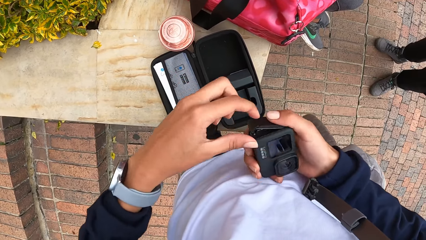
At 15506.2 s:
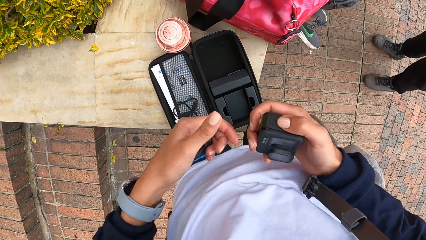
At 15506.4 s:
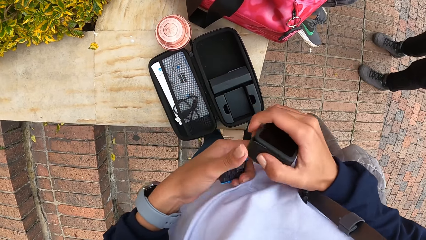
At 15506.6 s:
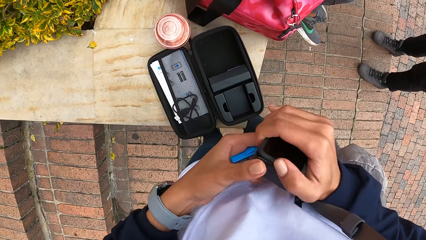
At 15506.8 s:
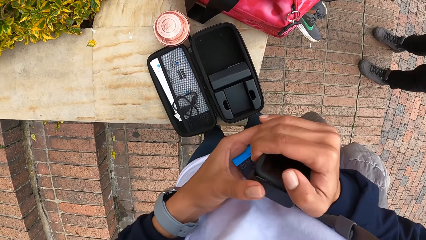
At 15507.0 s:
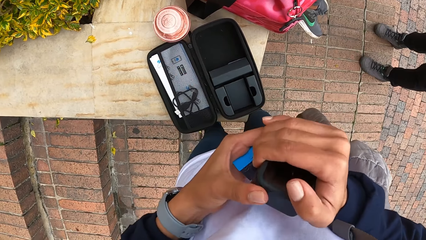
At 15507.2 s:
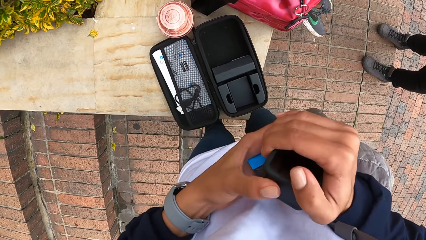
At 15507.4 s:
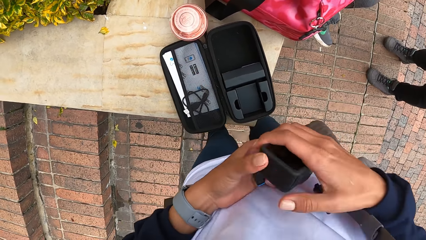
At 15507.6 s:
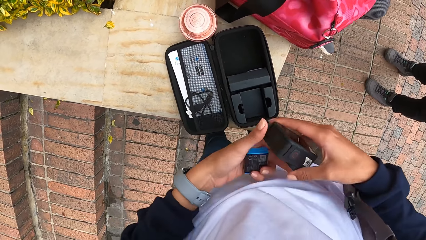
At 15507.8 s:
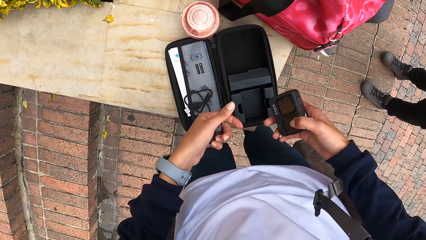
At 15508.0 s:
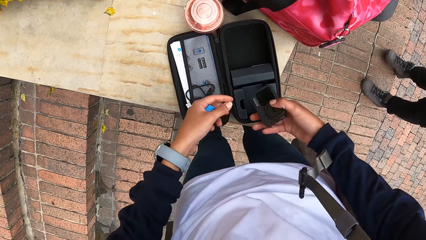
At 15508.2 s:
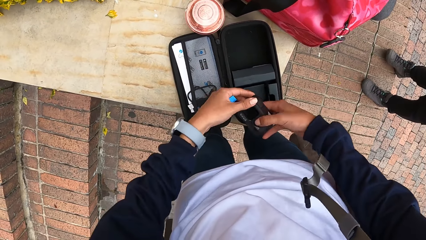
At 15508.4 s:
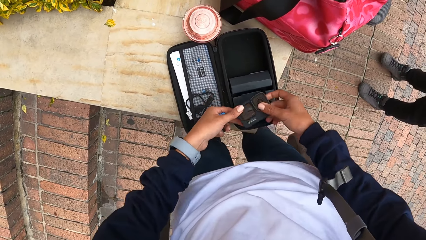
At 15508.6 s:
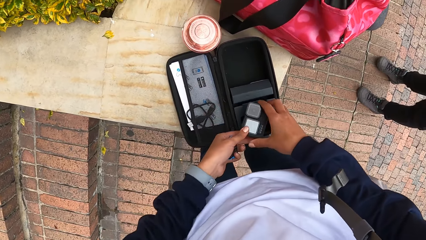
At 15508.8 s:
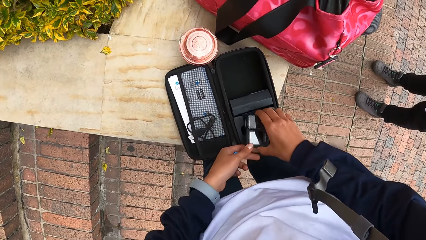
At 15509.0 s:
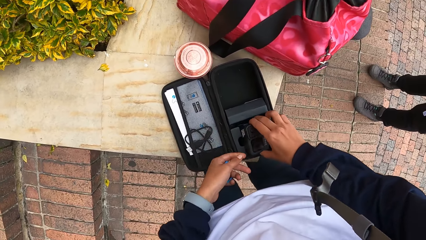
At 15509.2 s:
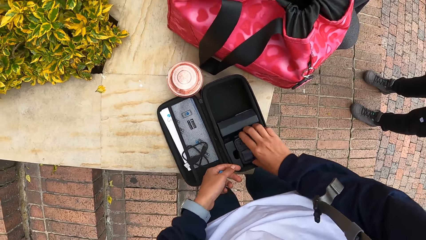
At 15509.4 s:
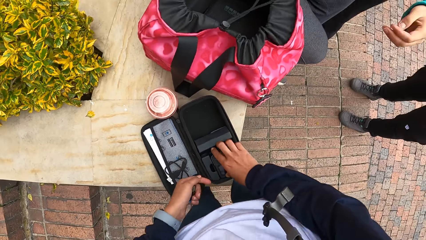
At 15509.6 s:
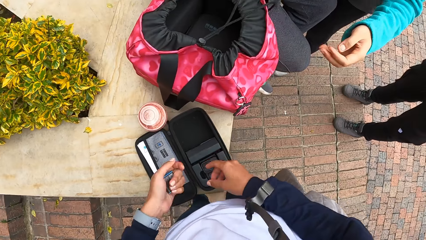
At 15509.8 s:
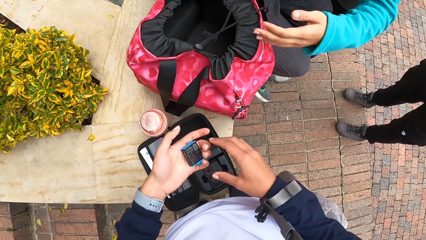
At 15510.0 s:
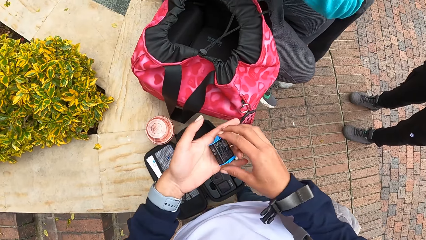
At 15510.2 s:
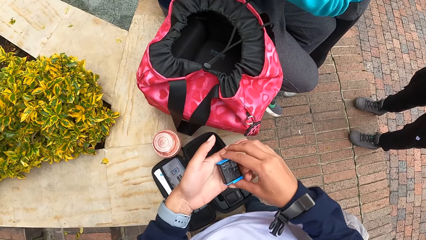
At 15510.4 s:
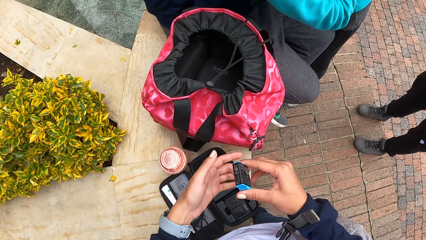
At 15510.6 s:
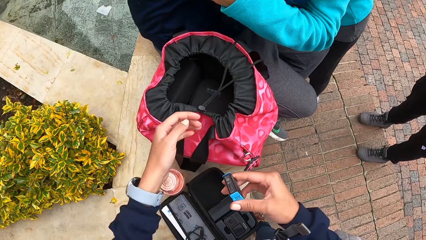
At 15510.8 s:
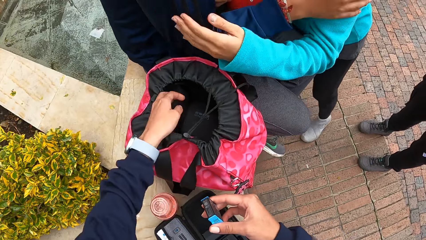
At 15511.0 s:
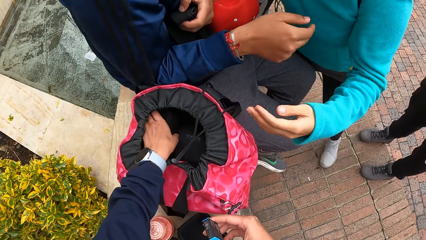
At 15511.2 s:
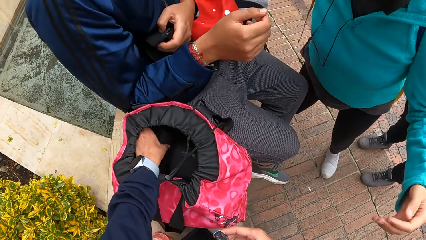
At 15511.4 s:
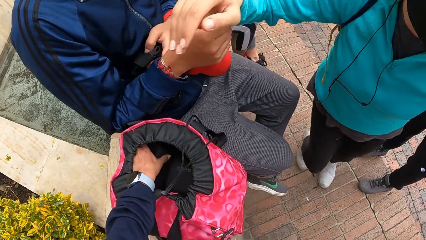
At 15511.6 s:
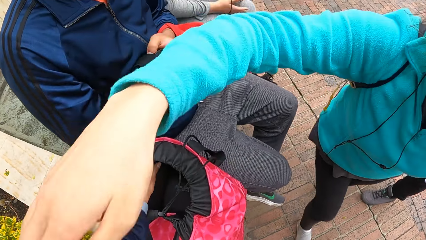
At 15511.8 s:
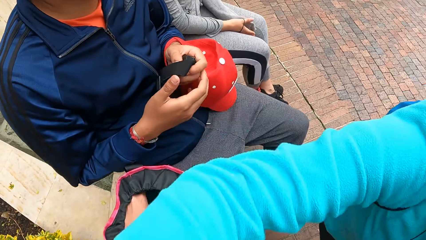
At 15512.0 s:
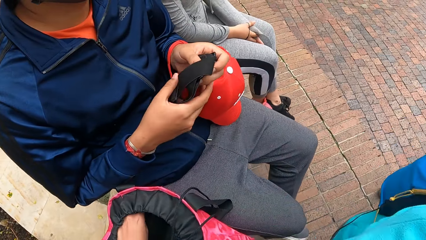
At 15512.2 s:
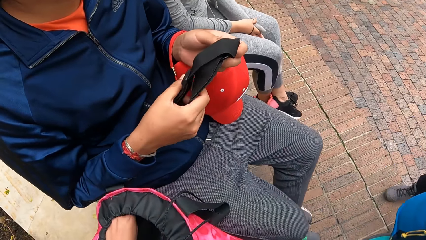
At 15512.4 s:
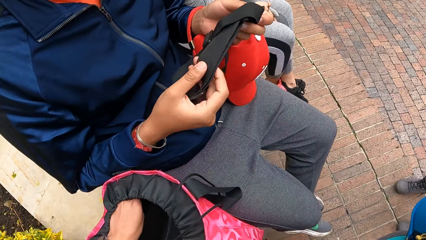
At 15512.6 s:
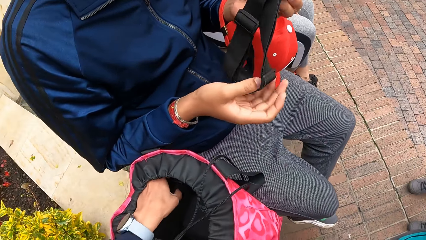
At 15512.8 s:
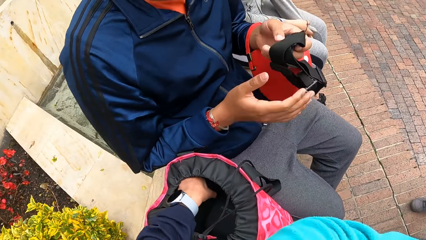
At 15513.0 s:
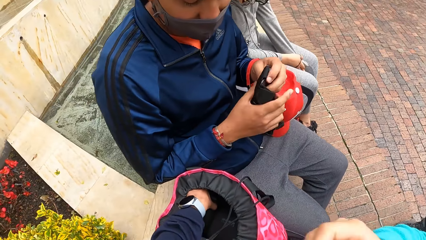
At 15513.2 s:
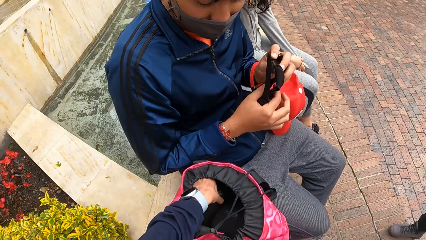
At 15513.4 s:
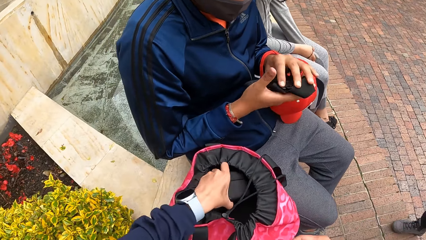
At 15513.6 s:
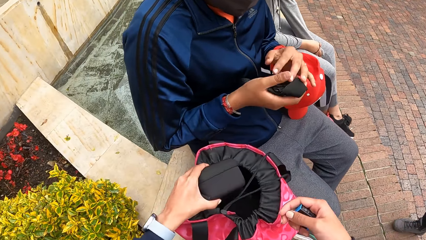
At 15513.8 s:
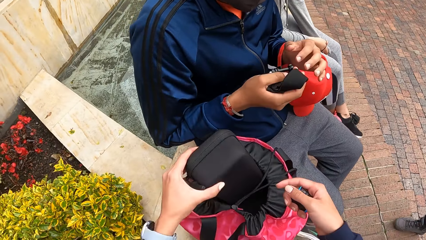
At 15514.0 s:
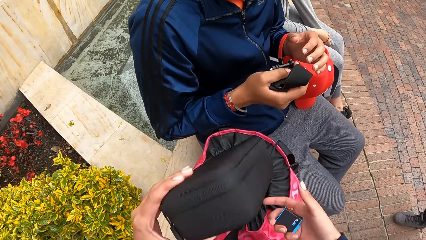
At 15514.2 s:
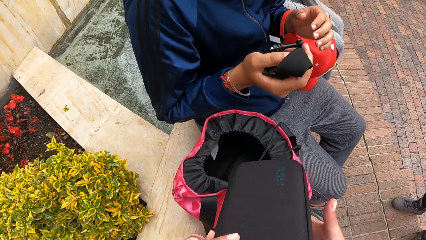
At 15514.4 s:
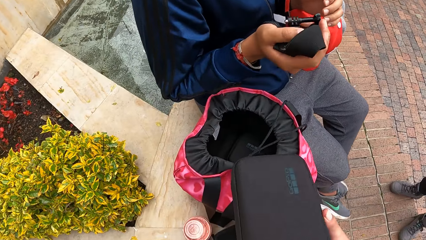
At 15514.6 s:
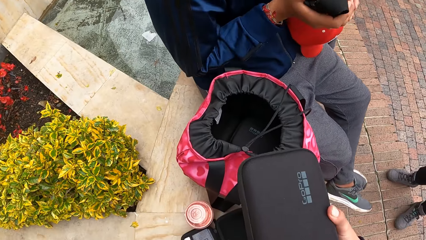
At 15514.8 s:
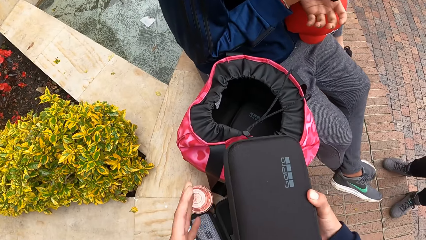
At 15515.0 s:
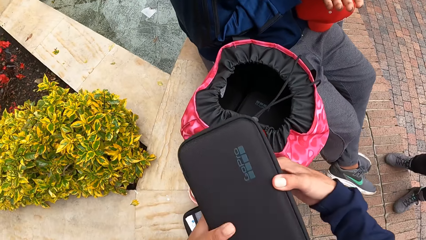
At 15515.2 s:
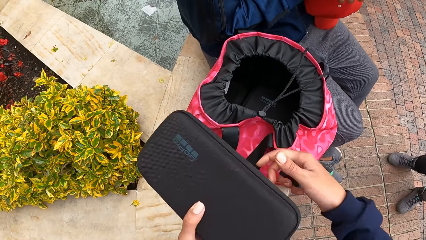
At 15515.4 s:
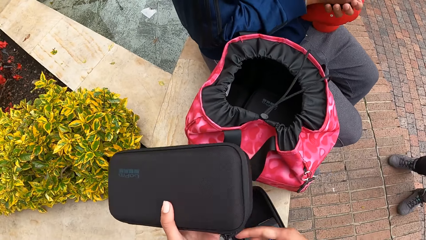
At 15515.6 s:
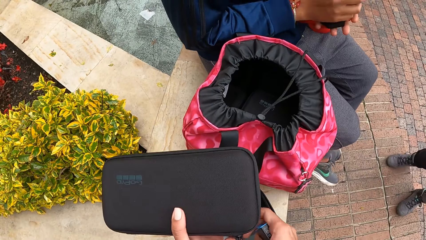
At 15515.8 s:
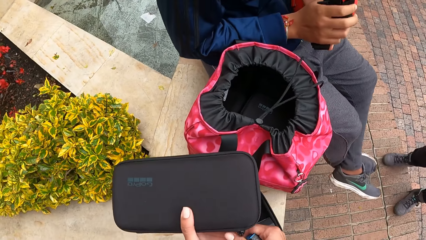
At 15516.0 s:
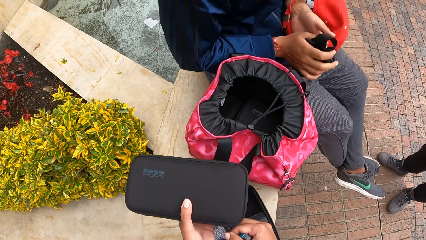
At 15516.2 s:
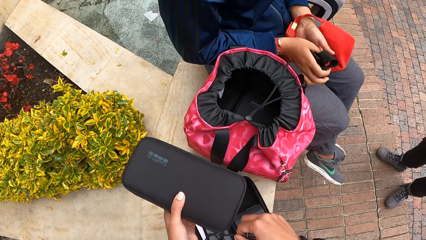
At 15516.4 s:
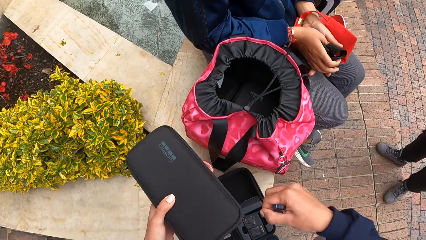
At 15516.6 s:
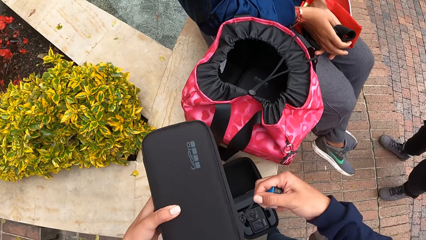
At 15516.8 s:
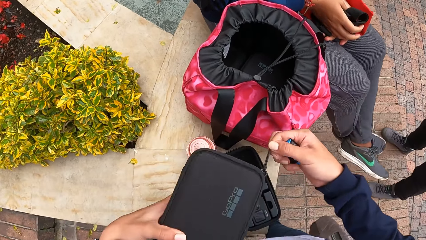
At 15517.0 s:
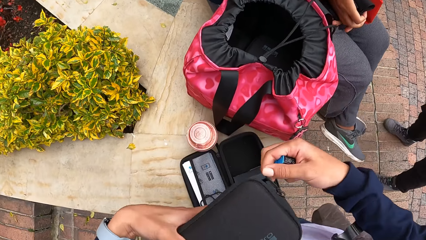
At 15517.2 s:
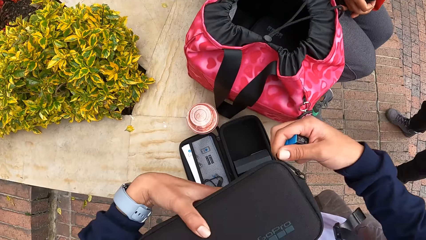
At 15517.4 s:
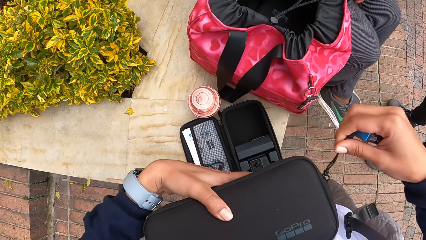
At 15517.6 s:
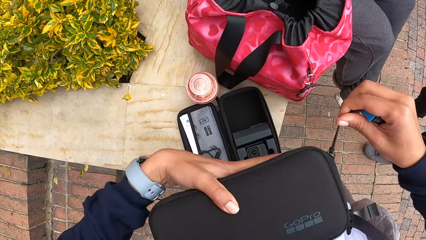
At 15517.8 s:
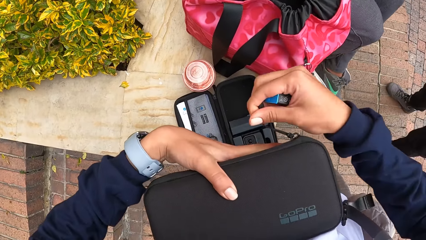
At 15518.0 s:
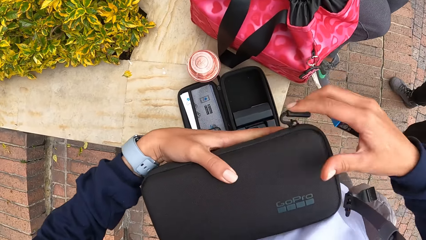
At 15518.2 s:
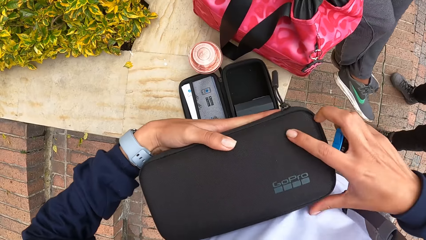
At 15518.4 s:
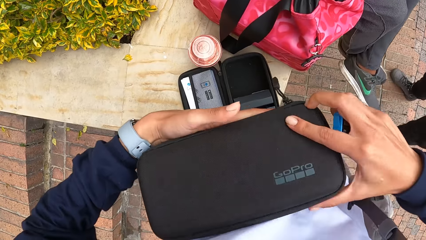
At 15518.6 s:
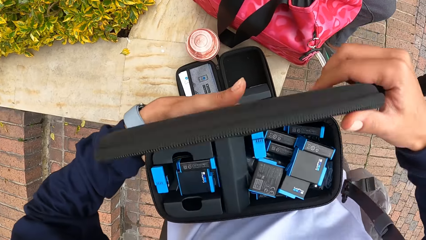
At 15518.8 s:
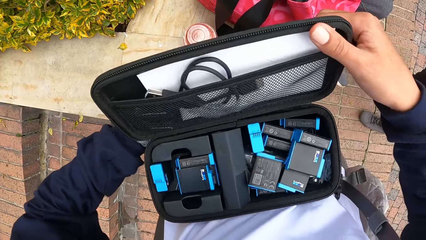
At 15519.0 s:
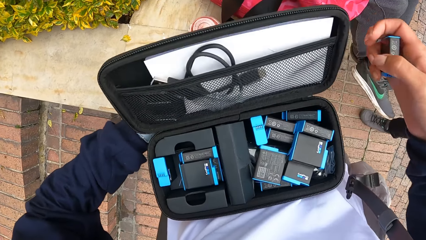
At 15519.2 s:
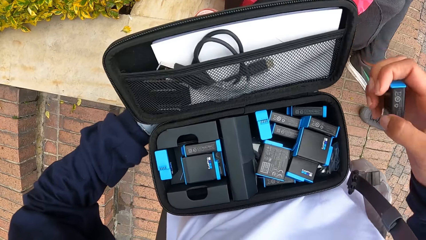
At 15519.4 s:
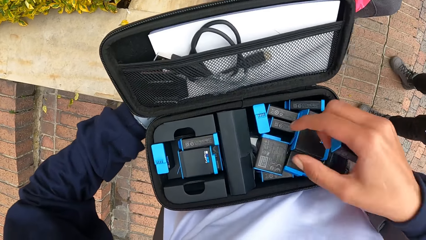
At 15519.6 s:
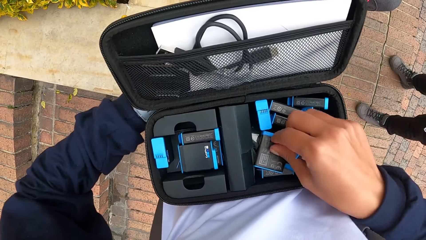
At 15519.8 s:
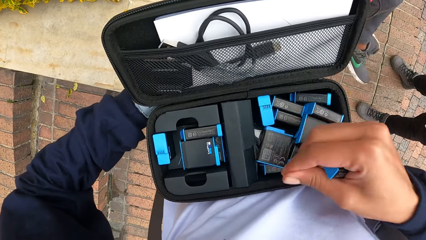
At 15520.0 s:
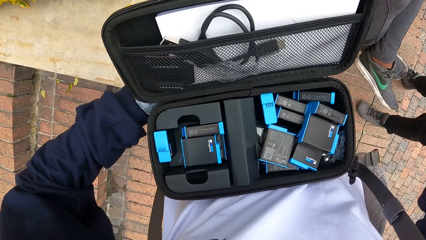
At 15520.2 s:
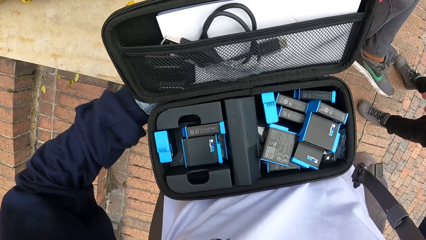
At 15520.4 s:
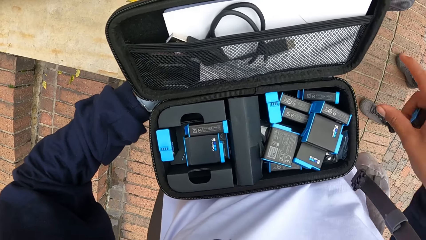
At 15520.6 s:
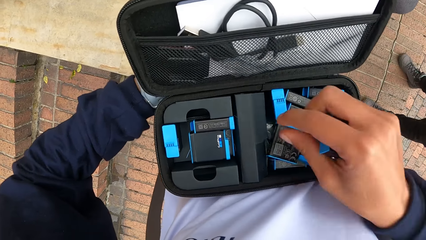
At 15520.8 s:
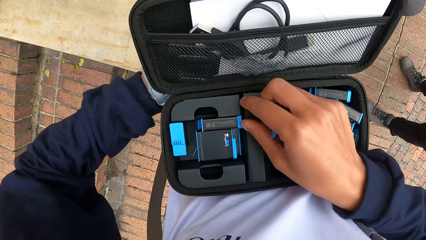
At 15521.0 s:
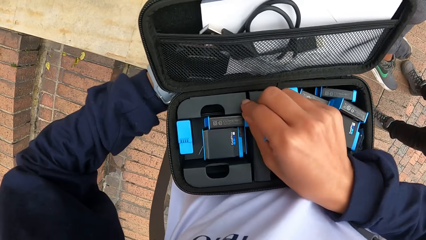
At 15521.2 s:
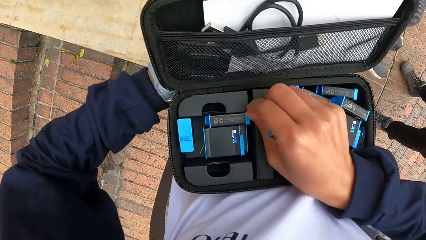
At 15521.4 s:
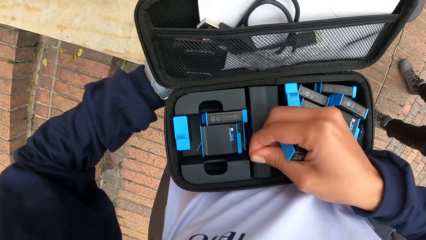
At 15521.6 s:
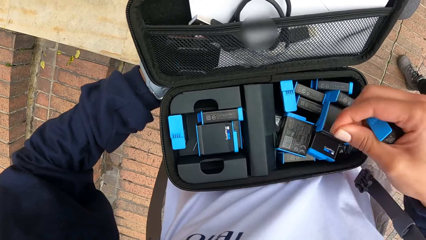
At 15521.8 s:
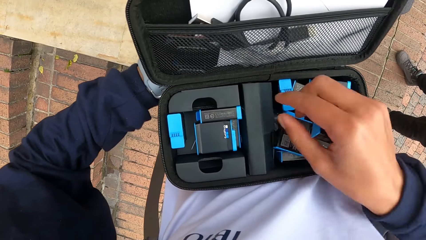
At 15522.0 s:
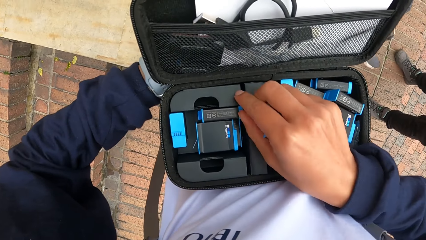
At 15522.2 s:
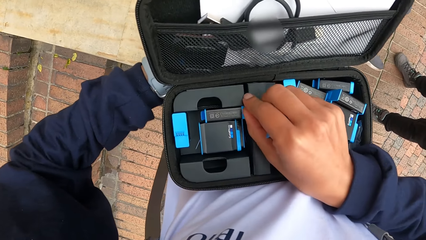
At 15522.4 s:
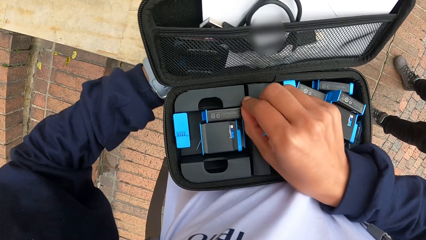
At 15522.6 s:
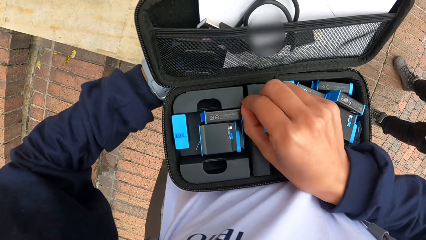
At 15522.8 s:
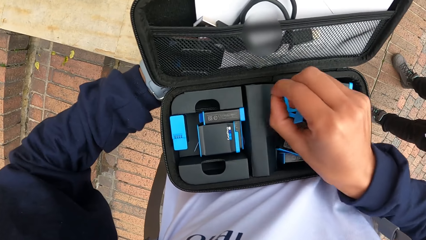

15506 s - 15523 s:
The camera wearer closes the camera in her right hand with her left hand. She closes the cover of the head of the camera with both hands. She places the head of the camera in the camera bag on the concrete with her right hand. She passes the battery from her left hand to her right hand. The woman hugs the camera wearer with both arms. The man passes a camera's head band from his left hand to his right hand. The camera wearer picks the camera bag from the pink bag on the concrete with her left hand. She passes the camera bag from her left hand to her right hand. She unzips the camera bag in her left hand with her right hand. She opens the camera bag in her left hand with her right hand. She picks away dirt from the camera bag in her left hand with her right hand. She picks away dirt again.
